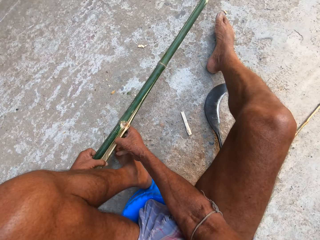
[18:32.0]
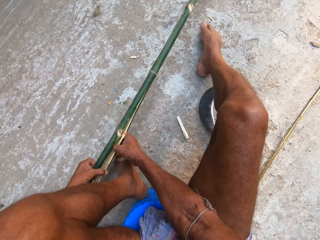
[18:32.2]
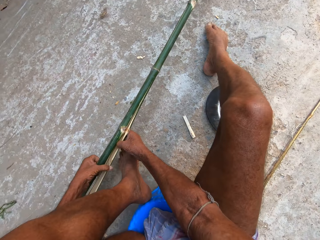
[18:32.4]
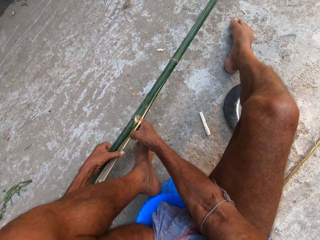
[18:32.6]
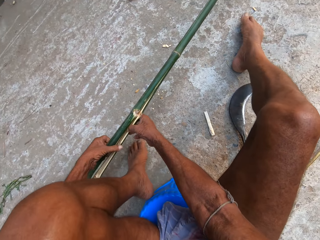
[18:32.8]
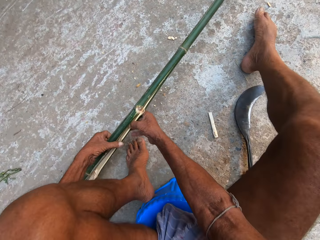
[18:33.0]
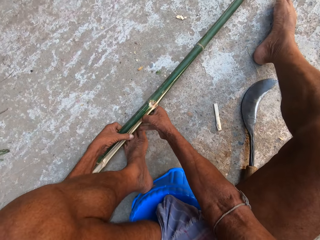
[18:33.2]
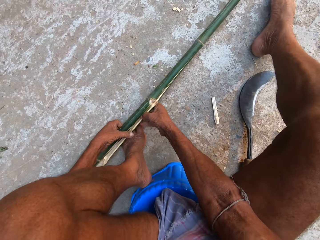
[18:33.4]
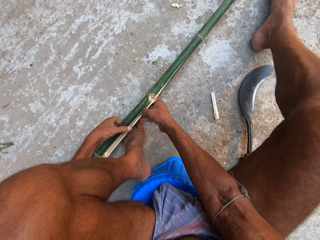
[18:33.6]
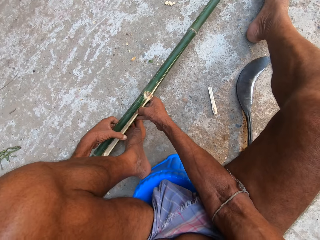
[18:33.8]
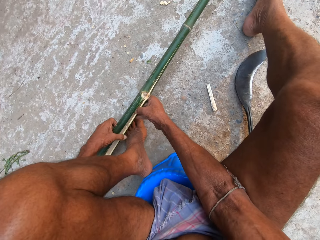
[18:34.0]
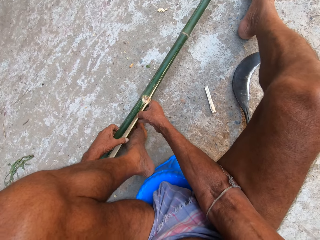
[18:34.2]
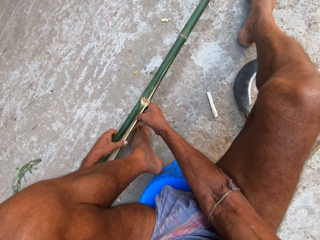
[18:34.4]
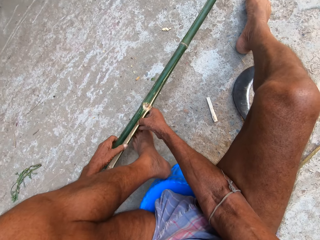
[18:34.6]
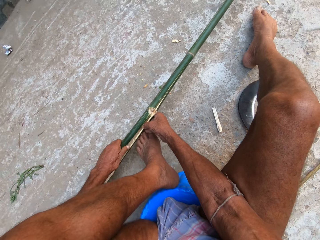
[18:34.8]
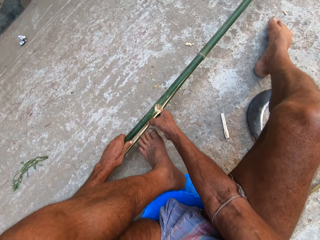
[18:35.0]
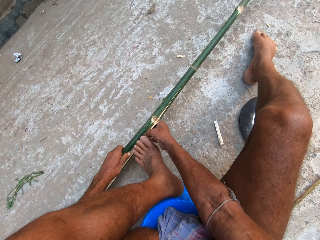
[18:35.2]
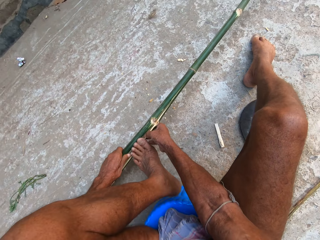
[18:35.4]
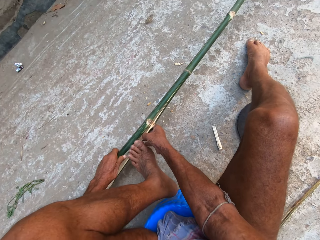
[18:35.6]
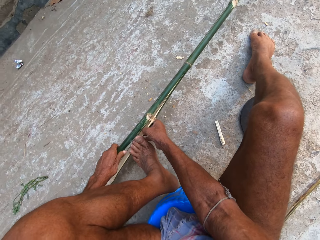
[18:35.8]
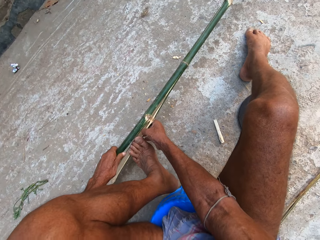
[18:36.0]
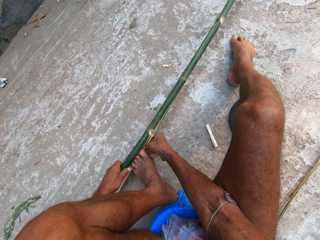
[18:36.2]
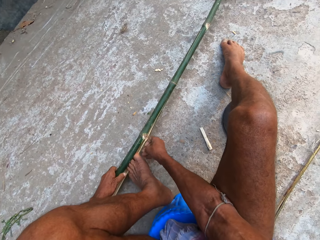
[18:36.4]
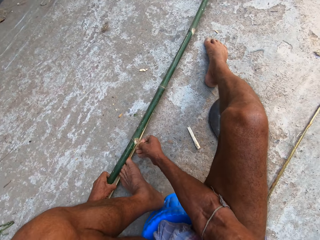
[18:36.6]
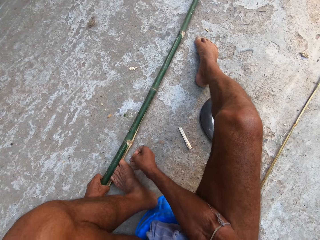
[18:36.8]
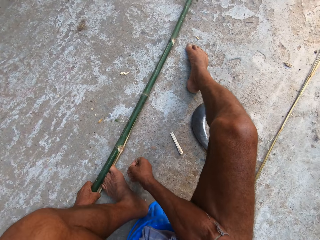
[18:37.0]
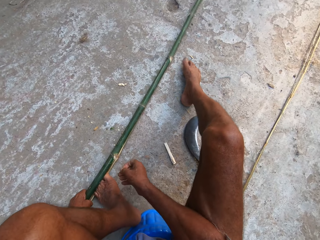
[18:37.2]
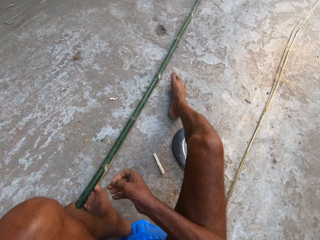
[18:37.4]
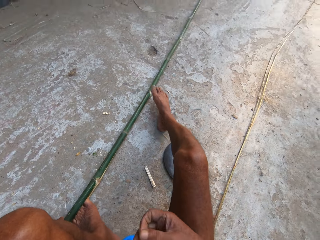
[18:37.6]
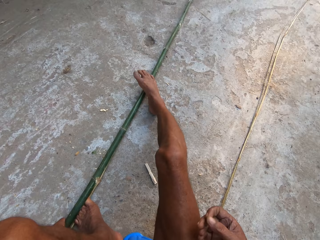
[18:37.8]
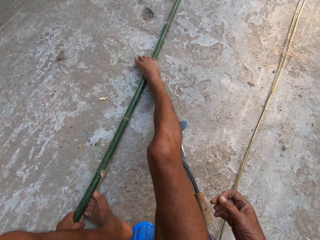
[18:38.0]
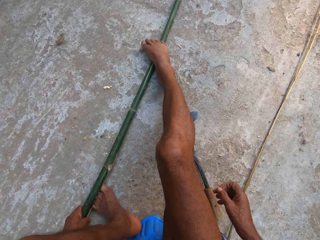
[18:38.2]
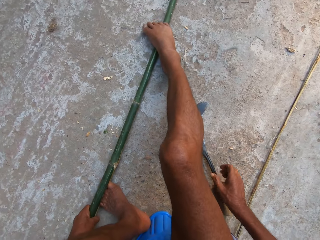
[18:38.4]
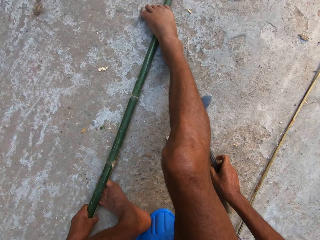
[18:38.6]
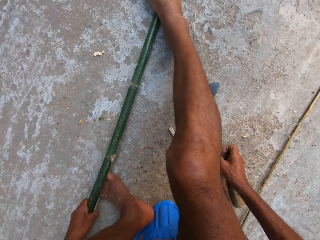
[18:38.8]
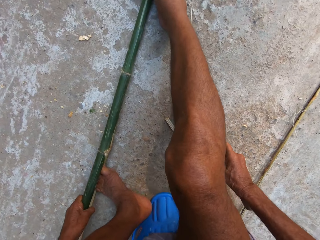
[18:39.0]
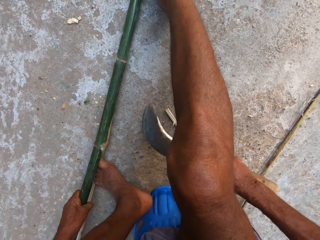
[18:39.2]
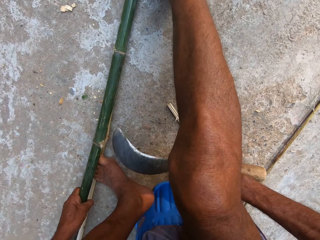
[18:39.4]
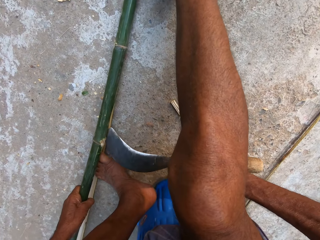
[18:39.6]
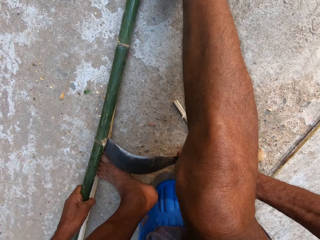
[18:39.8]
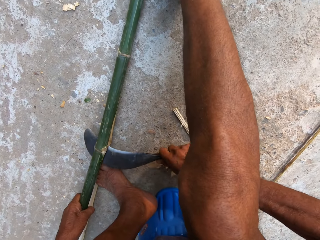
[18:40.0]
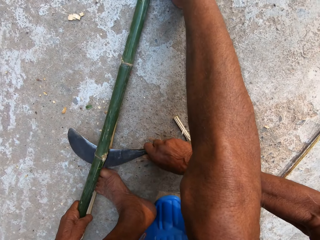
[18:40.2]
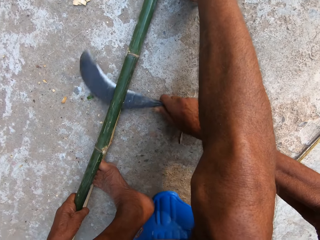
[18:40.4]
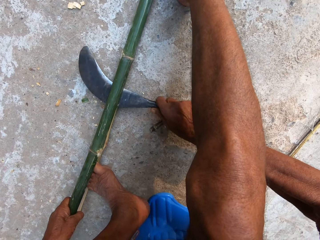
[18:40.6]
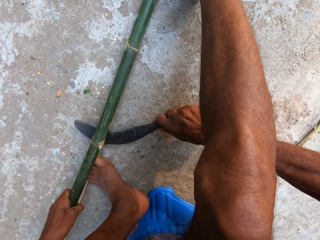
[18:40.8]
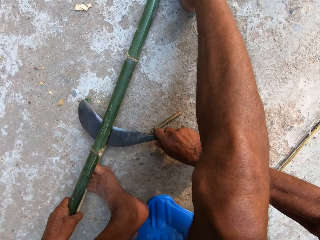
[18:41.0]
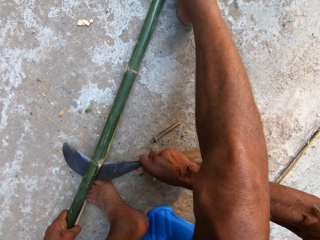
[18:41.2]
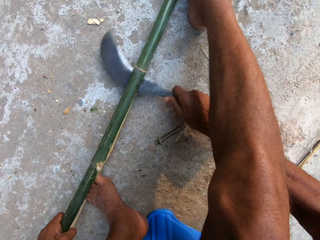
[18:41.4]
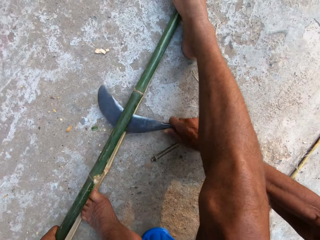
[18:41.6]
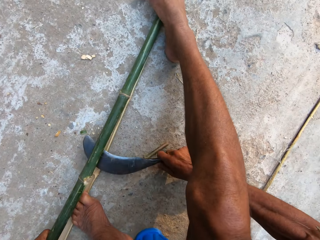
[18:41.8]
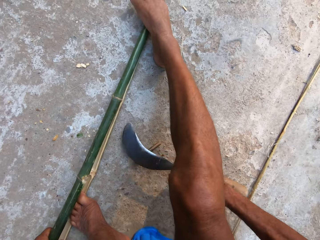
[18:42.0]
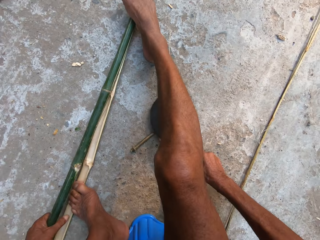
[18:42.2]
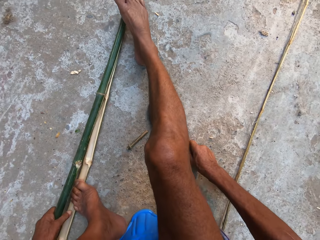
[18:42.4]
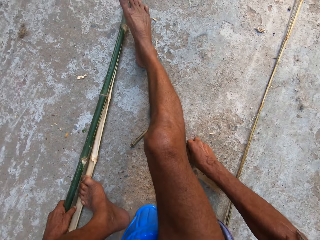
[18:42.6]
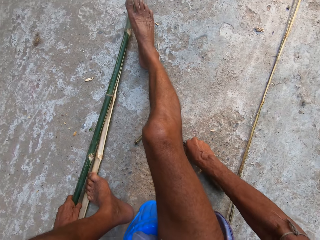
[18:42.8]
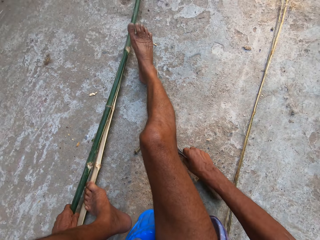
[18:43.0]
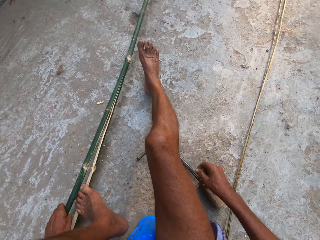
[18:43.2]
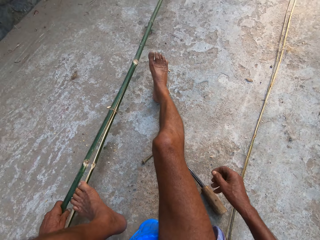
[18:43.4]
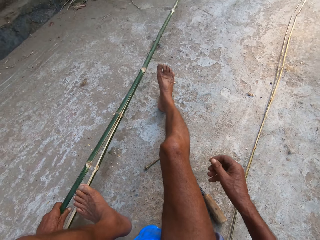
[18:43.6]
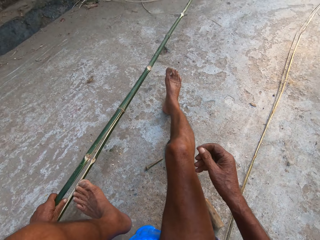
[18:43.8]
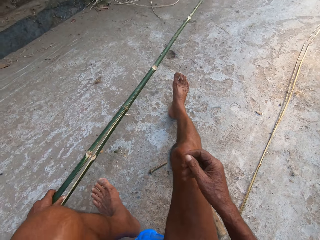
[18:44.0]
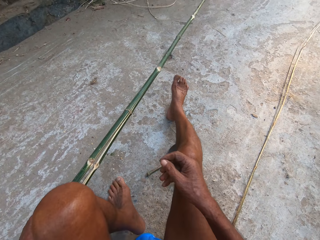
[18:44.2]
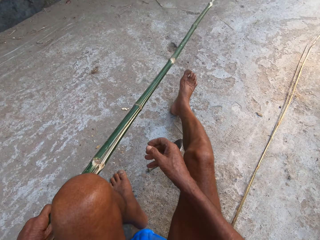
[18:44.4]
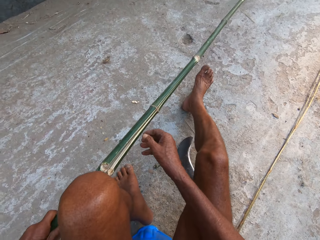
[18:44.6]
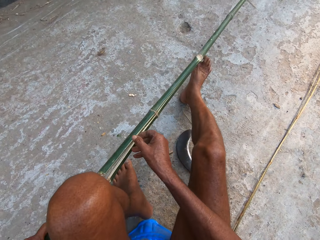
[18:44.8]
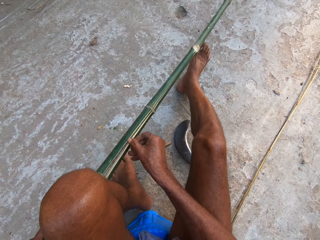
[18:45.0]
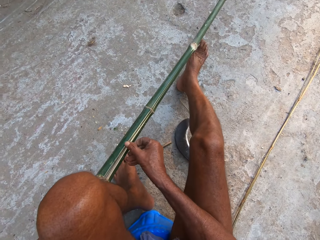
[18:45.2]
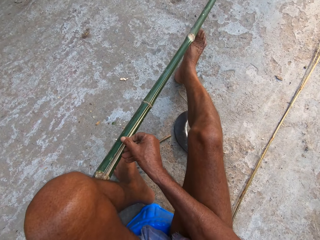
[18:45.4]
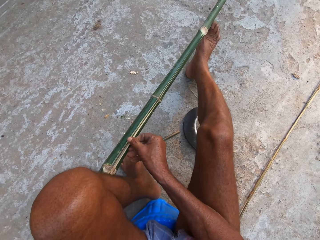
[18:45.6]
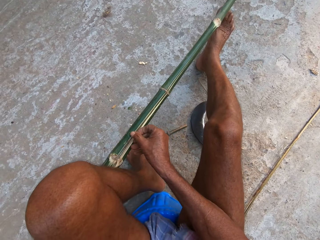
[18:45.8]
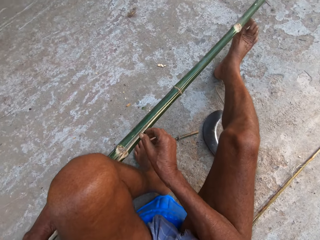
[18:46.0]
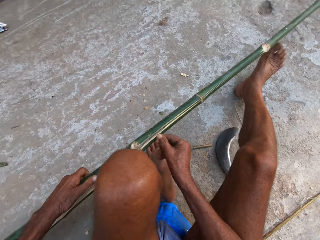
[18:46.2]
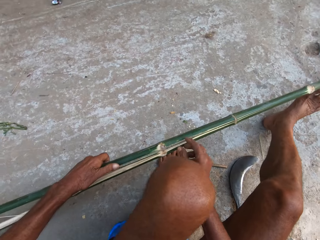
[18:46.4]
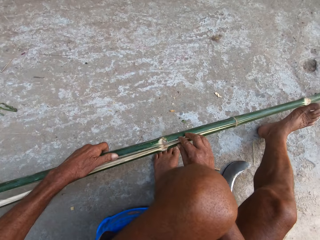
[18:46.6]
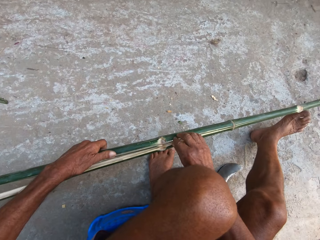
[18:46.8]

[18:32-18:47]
The camera wearer separates the bamboo stick with both hands. He puts his left foot in between the bamboo stick. He steps on the bamboo stick with the left leg. He picks up the knife on the ground with his right hand. He cuts the bamboo stick with the knife in his right hand. He puts the knife in his right hand on the ground. He removes the bamboo stick under his feet with his left hand. He adjusts the bamboo stick with both hands. He separates the bamboo stick with both hands.

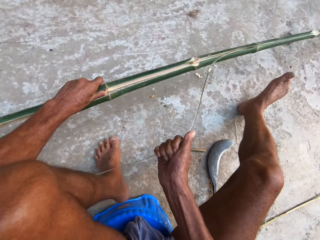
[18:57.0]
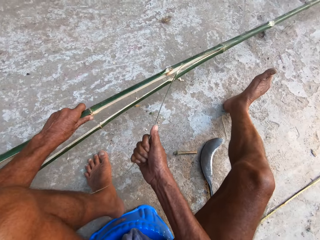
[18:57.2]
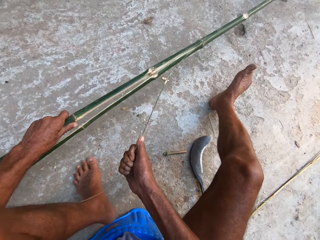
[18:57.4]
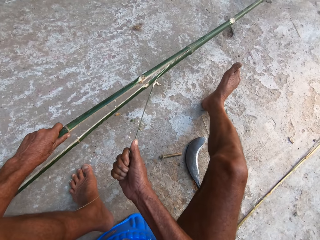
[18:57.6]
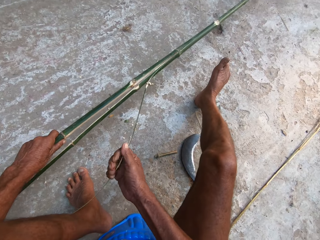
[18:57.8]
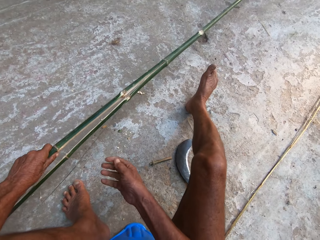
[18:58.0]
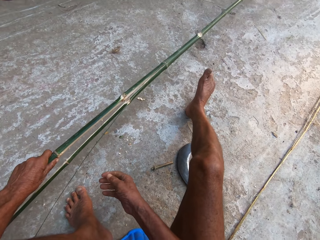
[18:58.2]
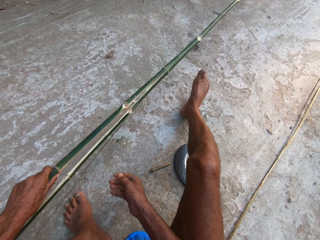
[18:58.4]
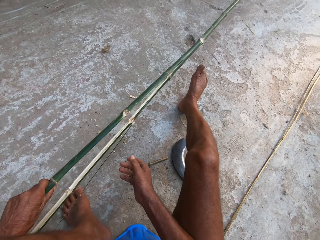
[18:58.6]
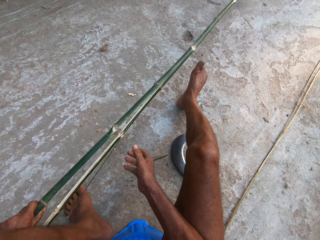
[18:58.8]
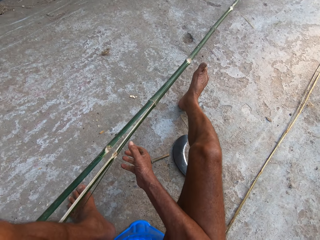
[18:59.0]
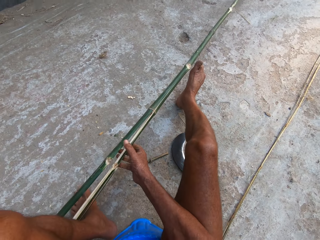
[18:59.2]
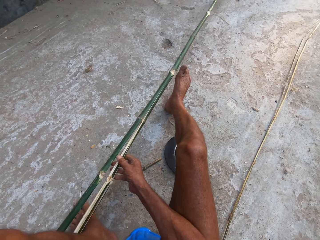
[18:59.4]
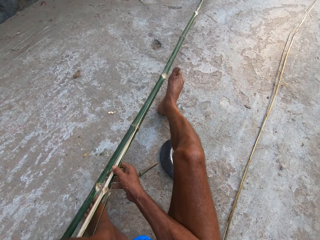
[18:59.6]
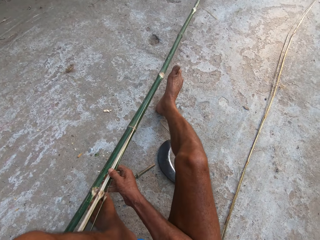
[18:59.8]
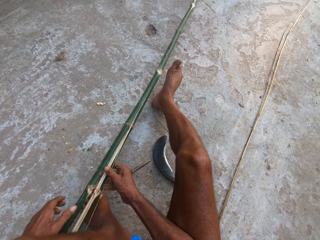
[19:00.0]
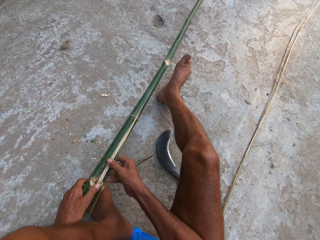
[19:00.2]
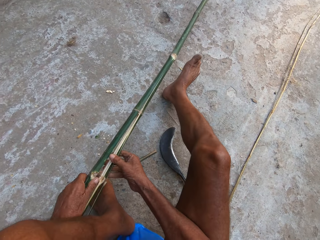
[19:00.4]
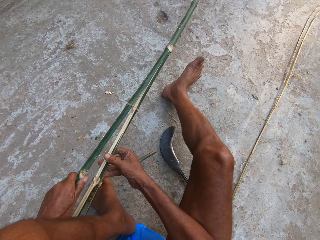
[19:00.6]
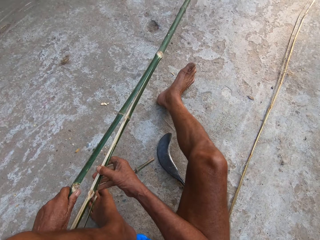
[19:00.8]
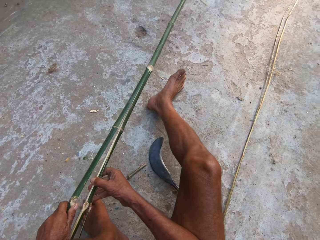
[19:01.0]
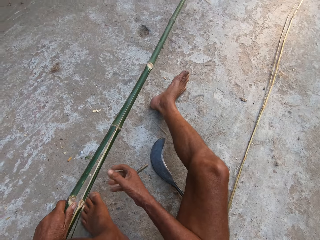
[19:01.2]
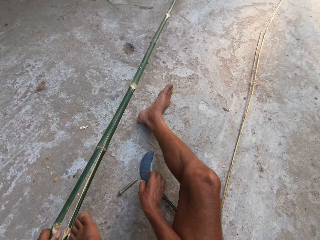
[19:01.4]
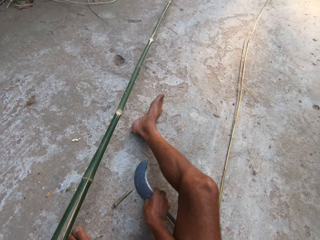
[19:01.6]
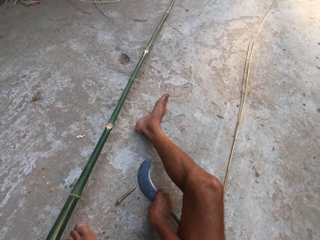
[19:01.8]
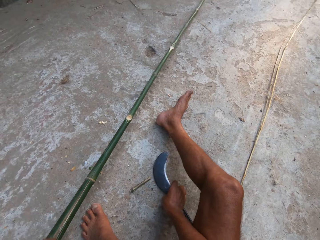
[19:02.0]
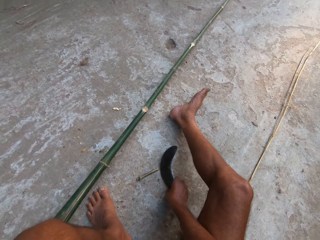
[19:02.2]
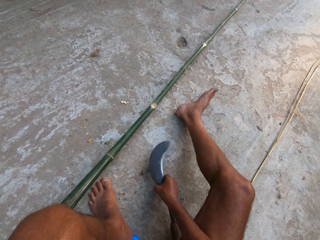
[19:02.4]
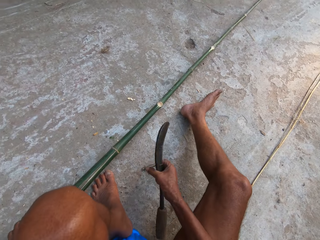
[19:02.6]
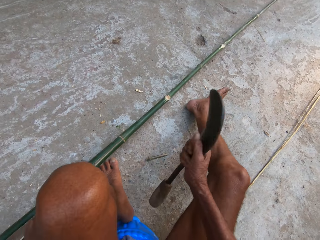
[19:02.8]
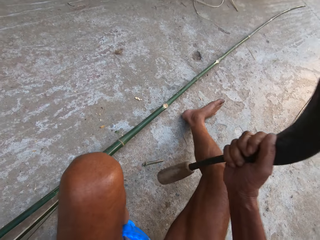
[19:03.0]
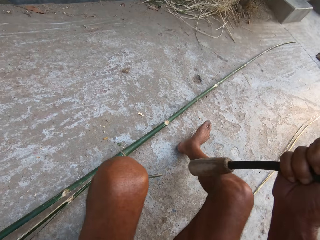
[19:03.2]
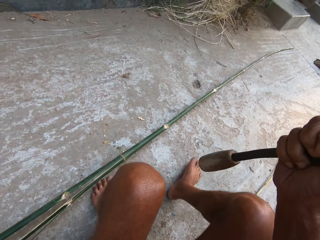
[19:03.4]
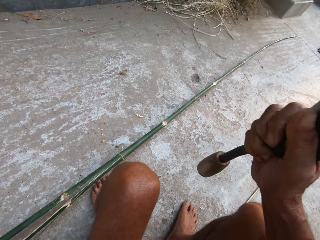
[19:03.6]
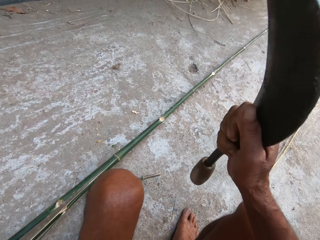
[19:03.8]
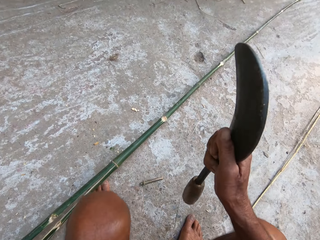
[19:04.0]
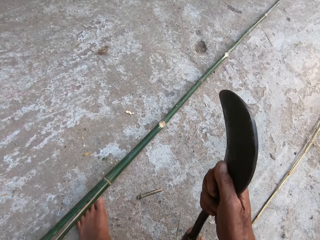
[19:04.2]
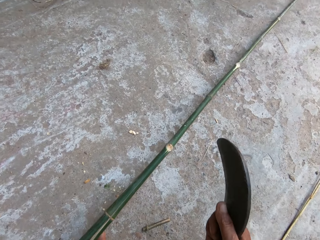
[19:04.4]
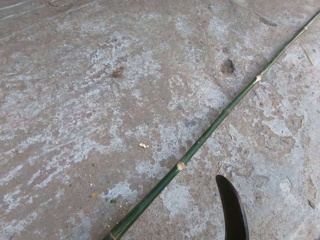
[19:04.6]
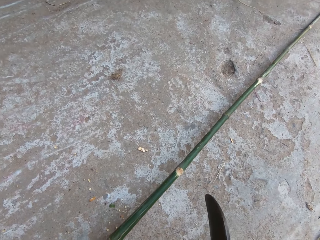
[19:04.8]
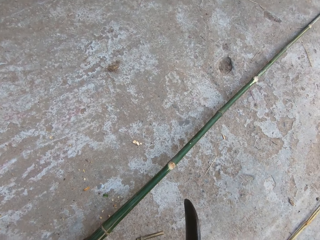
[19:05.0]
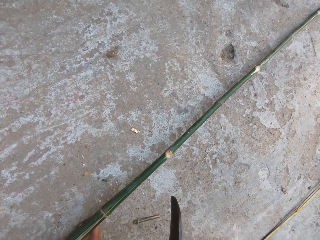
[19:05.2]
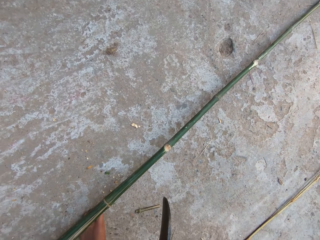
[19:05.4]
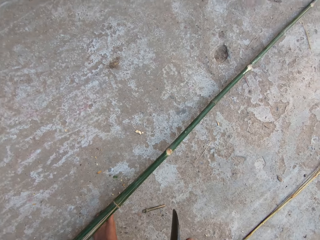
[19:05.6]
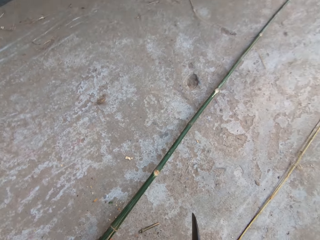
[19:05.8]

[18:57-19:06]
The camera wearer picks up the knife or machete on the ground with his right hand. He holds the machete on the right hand.
